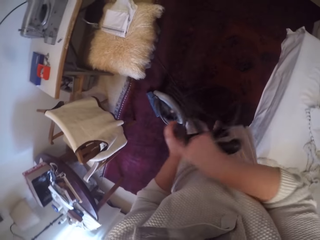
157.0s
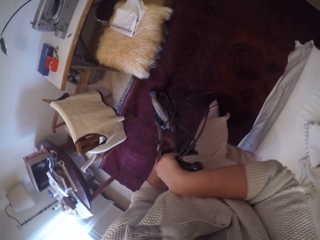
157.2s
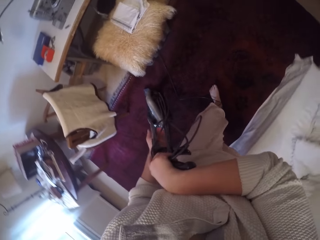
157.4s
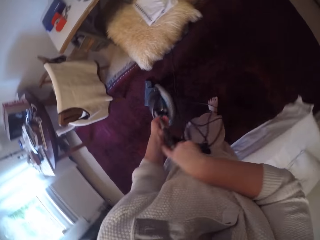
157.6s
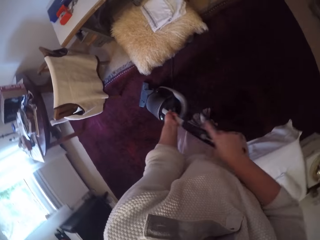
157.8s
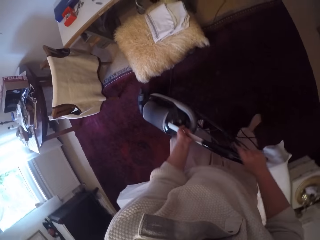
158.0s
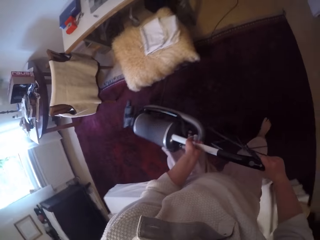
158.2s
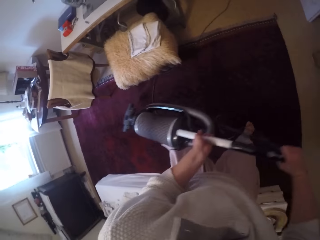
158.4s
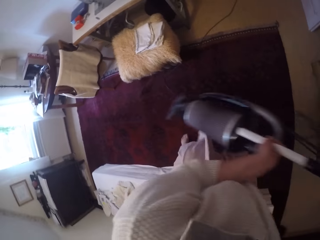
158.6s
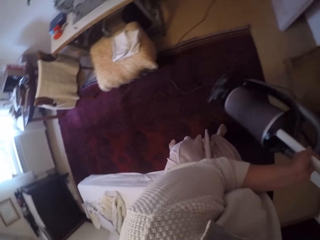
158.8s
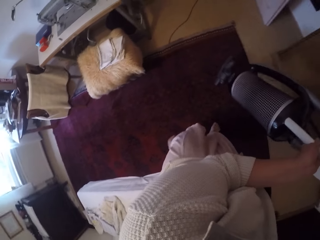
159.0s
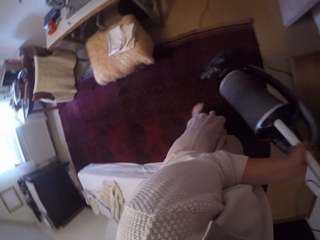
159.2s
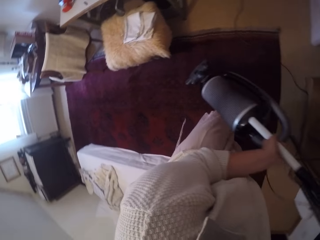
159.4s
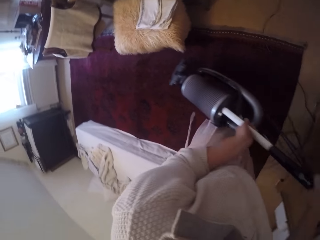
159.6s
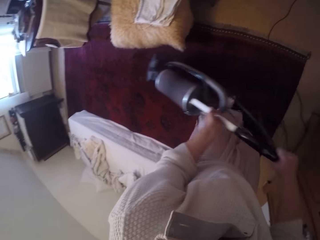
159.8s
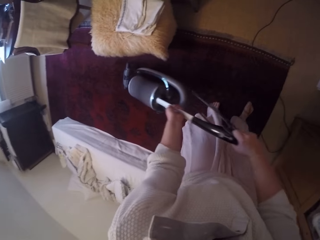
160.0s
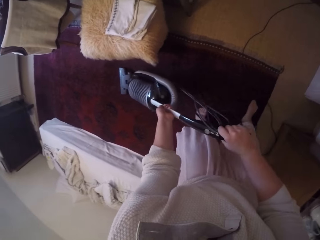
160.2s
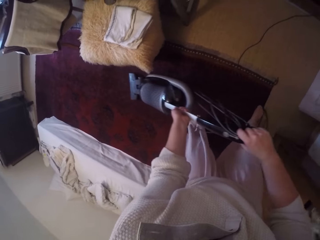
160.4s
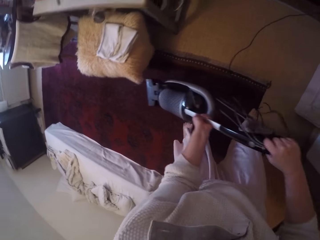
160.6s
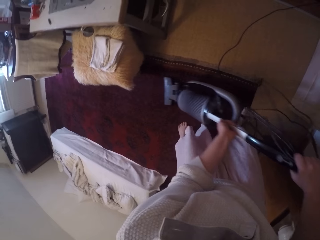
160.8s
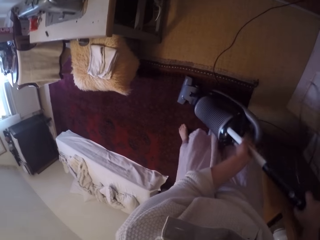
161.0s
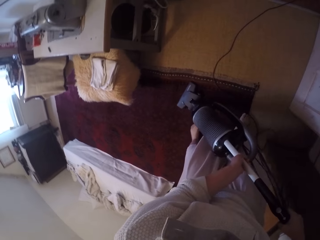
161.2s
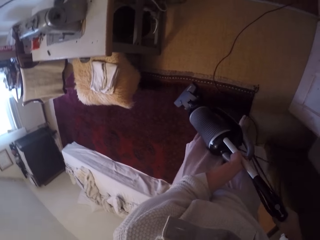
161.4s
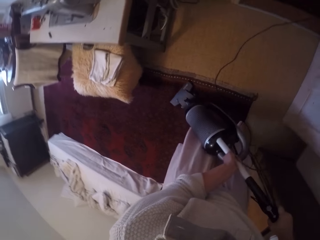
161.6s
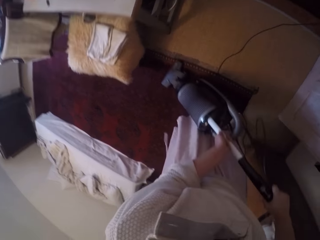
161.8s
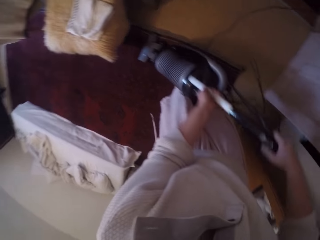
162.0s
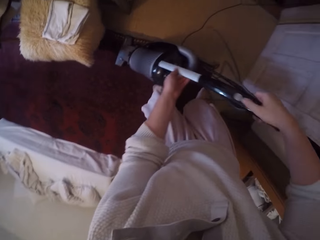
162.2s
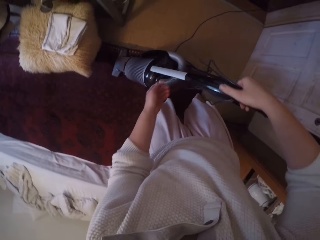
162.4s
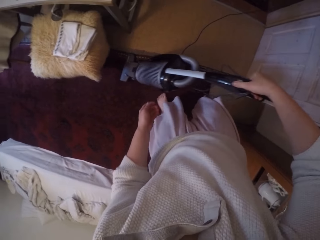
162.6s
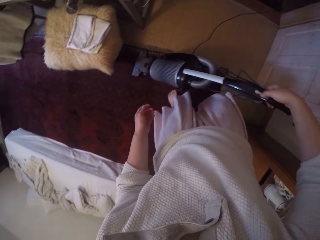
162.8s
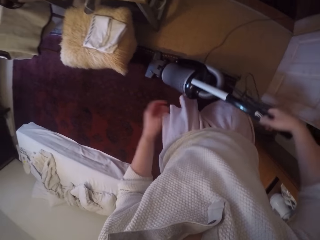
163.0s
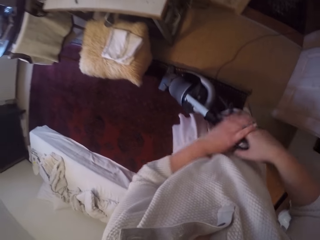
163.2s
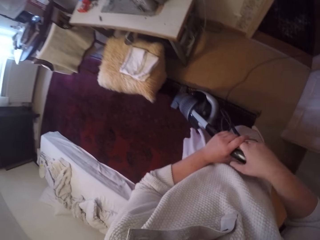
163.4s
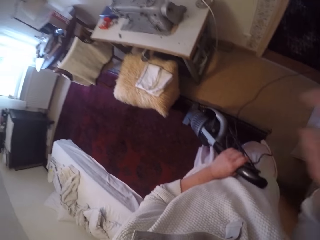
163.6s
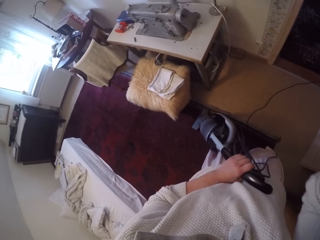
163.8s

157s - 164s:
The camera wearer lifts the vacuum cleaner from the rug. She carries the vacuum cleaner. She puts the vacuum cleaner on the rug. She cleans the rug with the vacuum cleaner. She turns off the vacuum cleaner. She holds the handle of the vacuum cleaner with her left hand.
